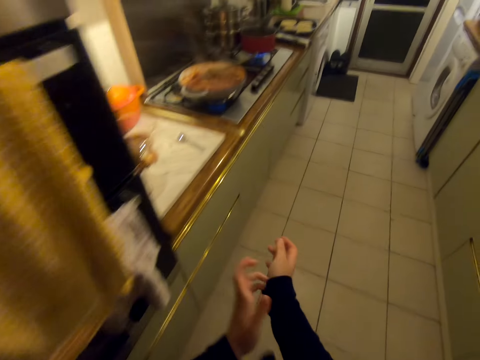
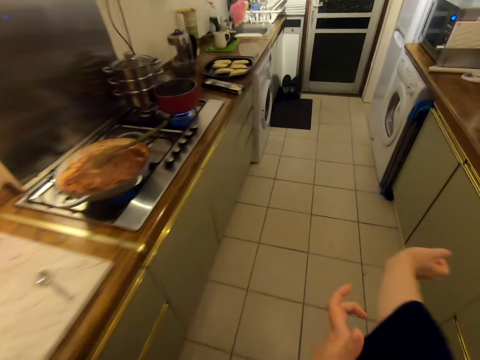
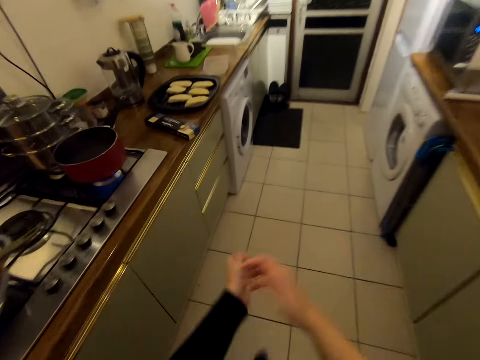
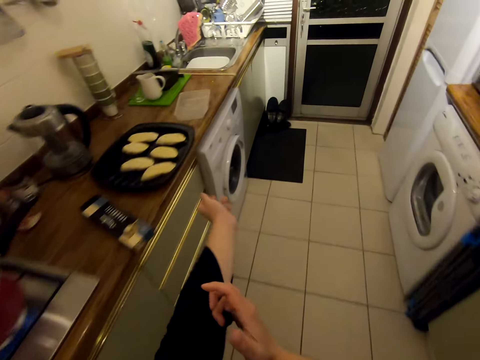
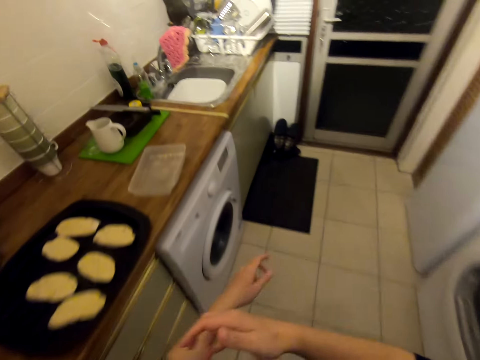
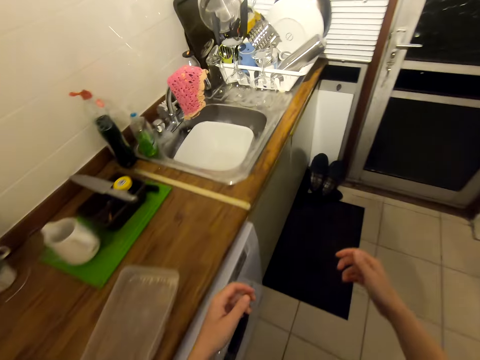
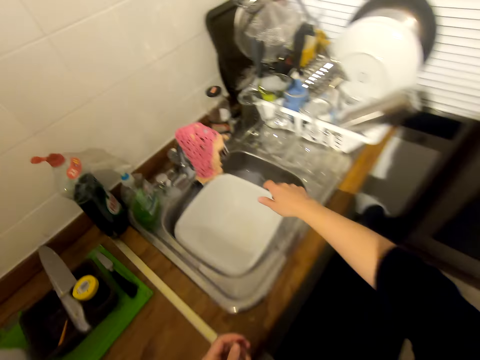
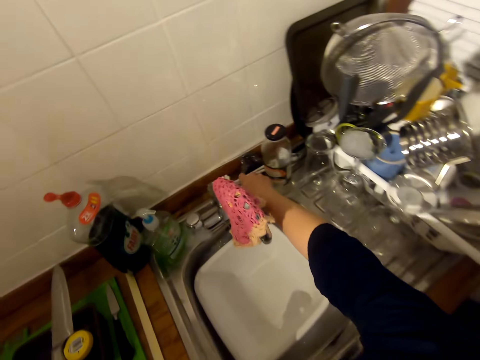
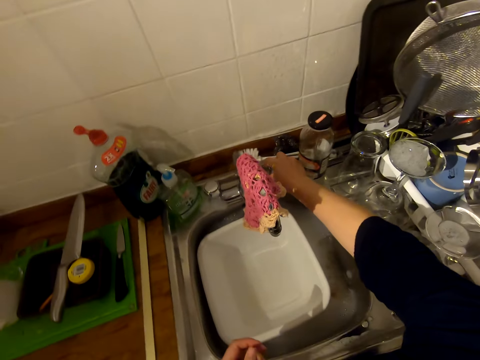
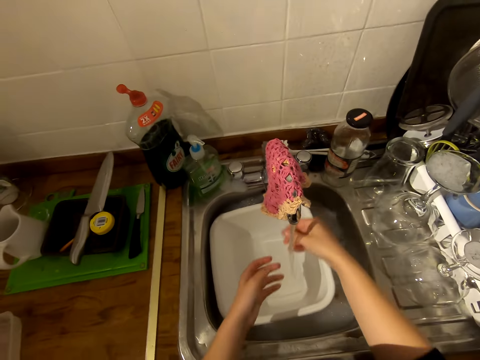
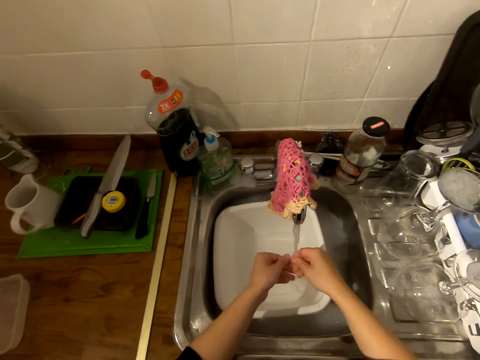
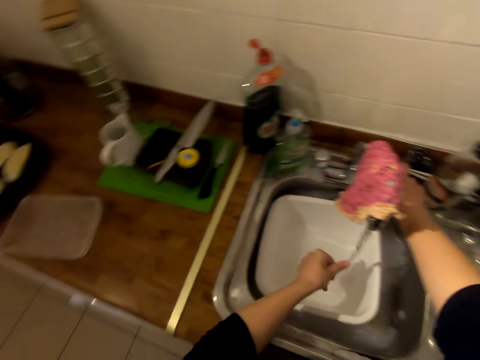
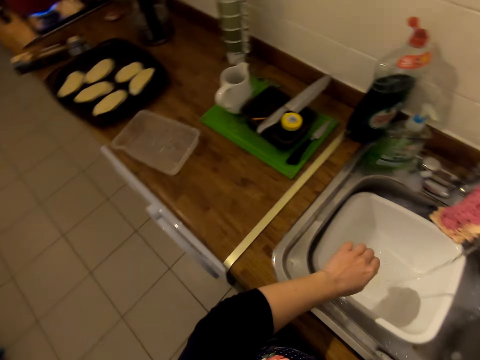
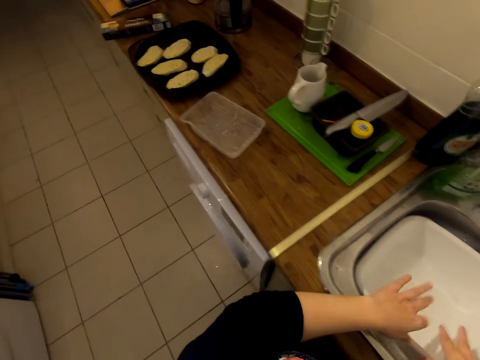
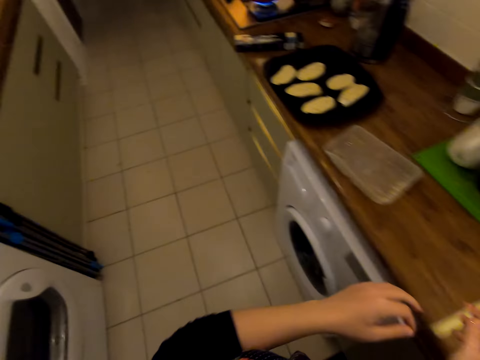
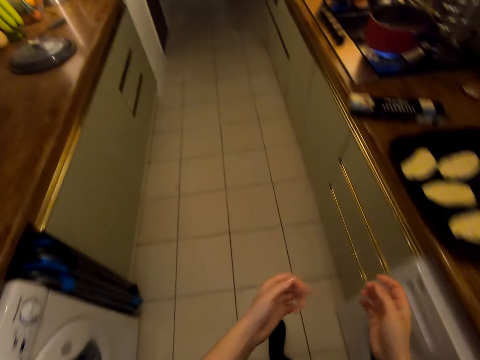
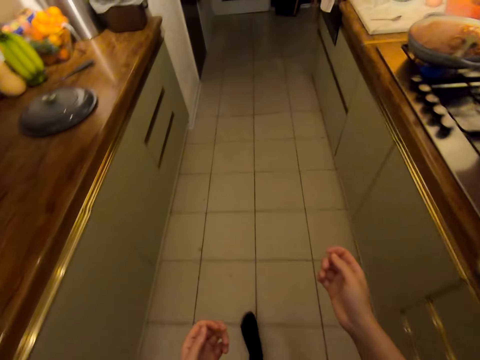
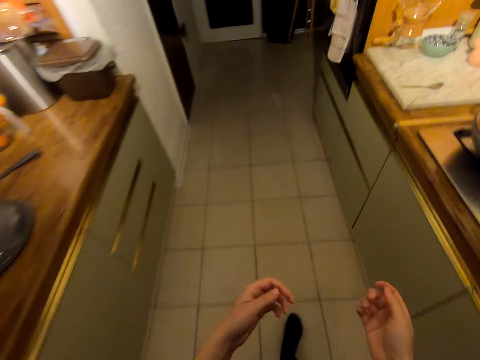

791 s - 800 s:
The camera wearer puts up her sweater. She opens a tap. She washes her hands in the sink. She closes the tap. She walks on the floor.

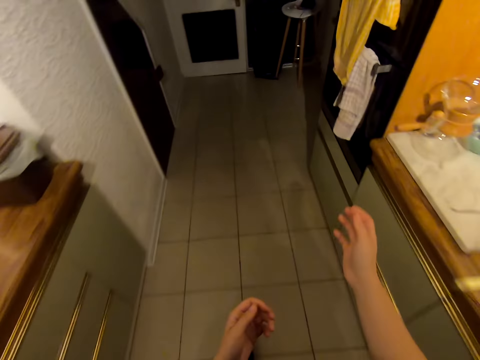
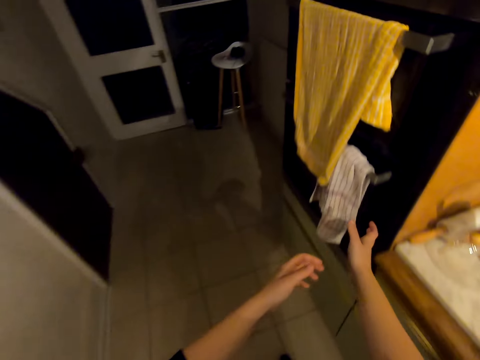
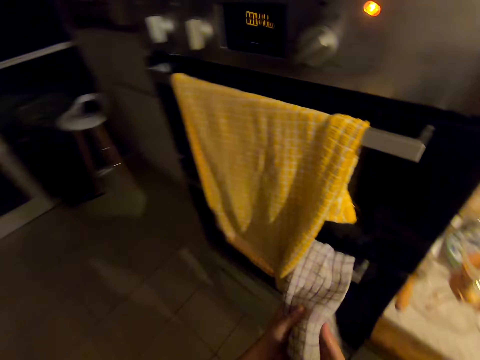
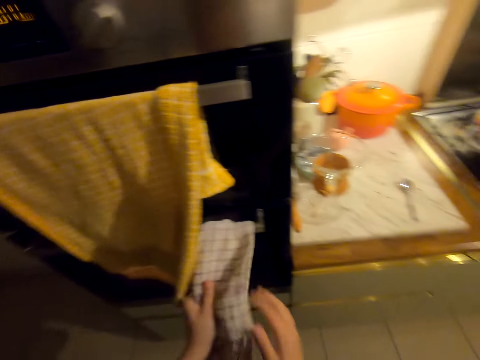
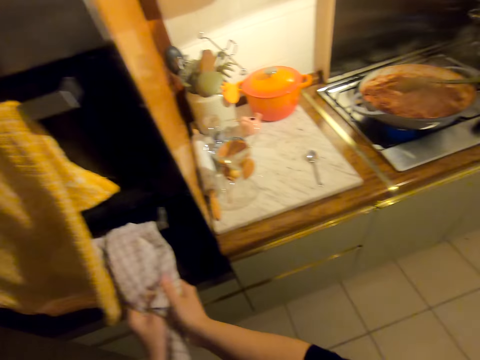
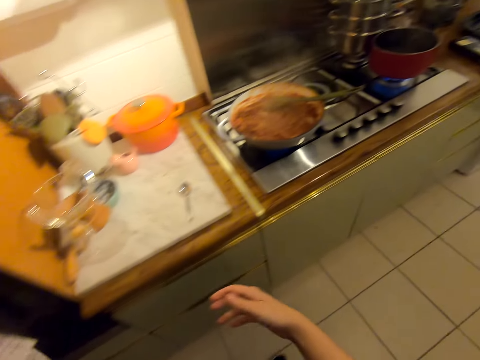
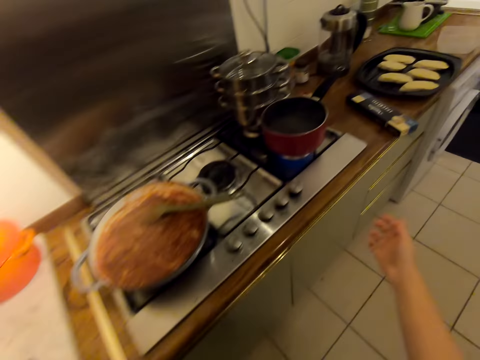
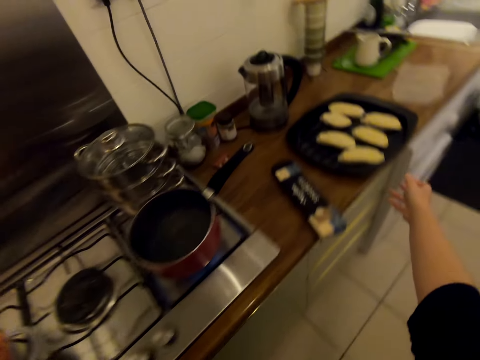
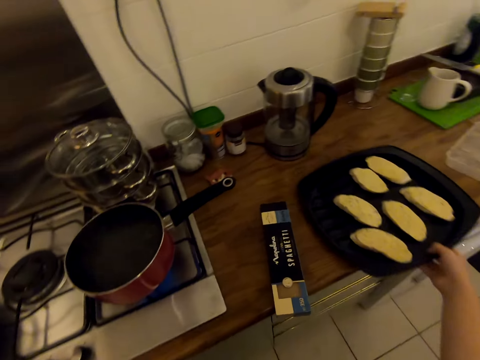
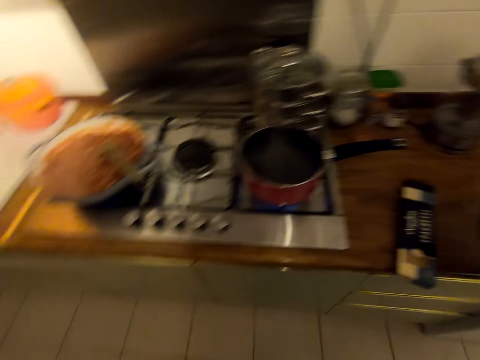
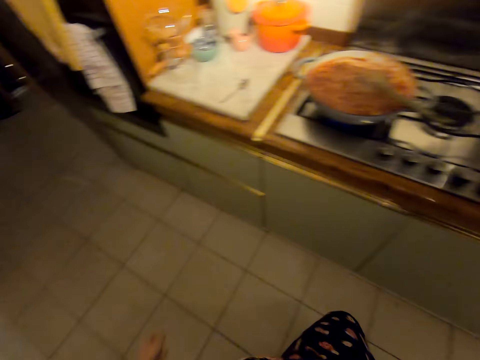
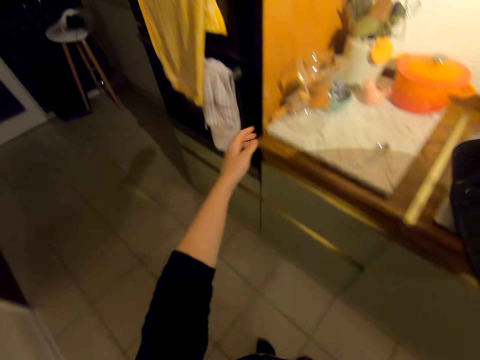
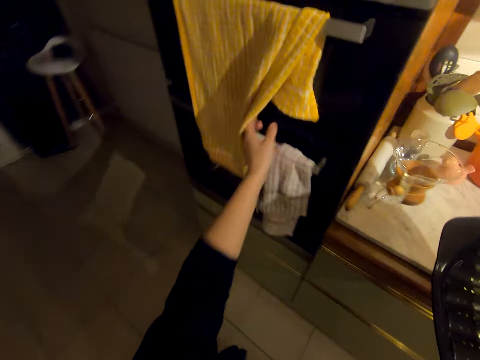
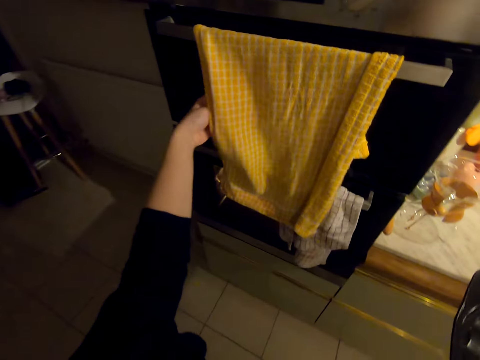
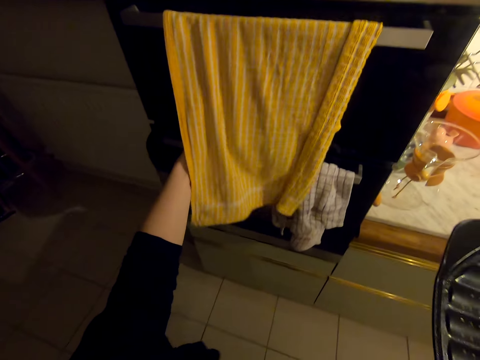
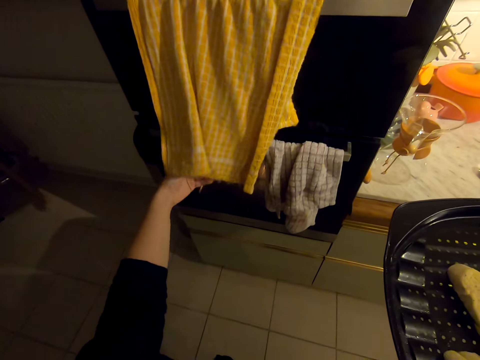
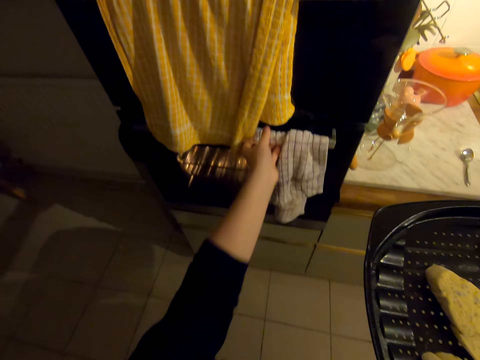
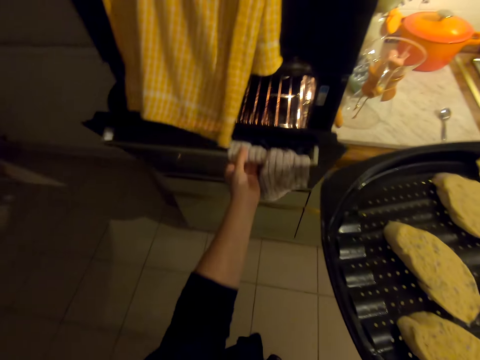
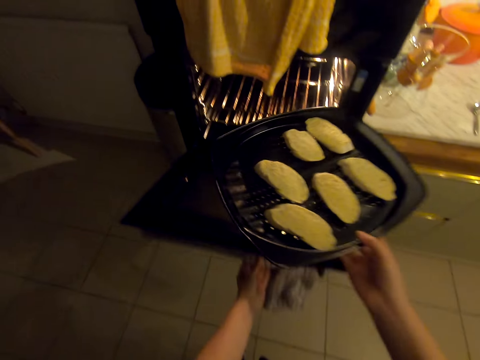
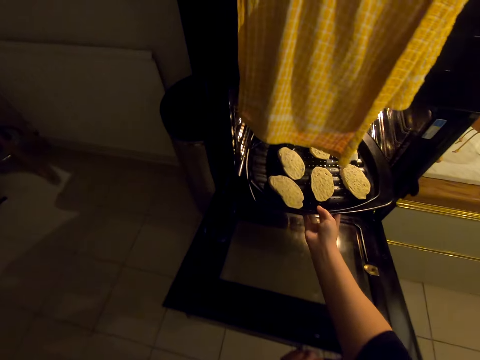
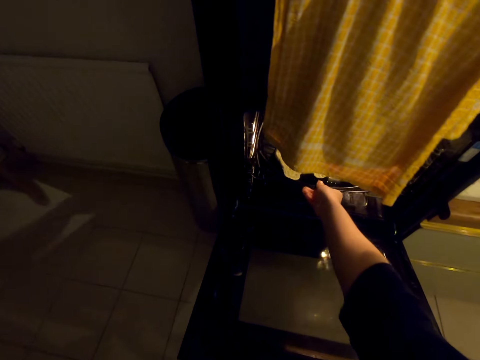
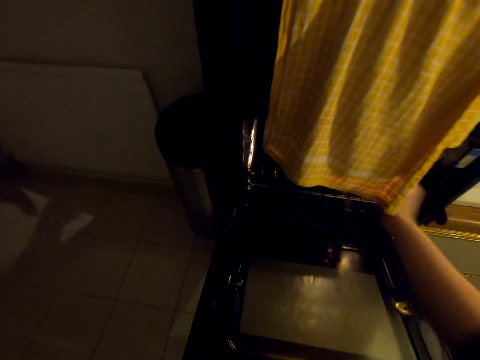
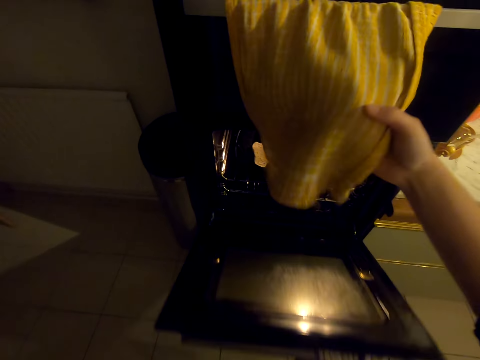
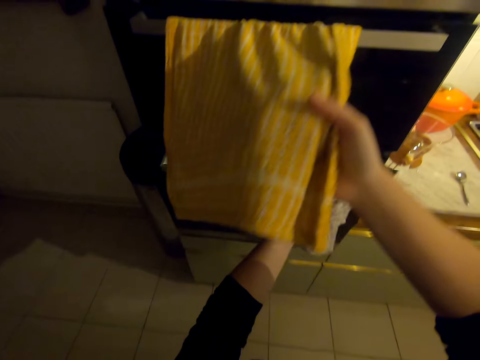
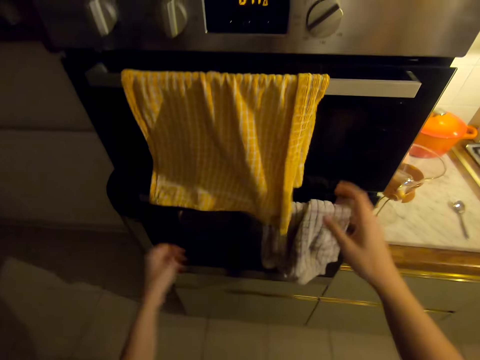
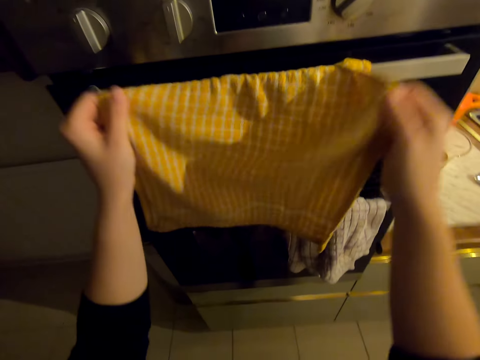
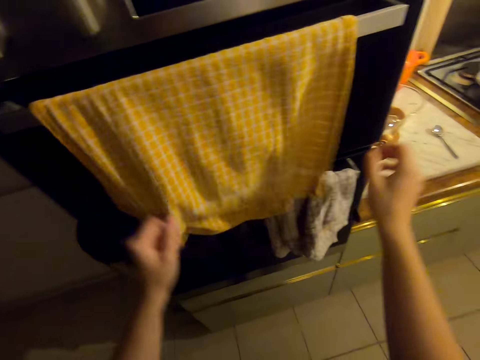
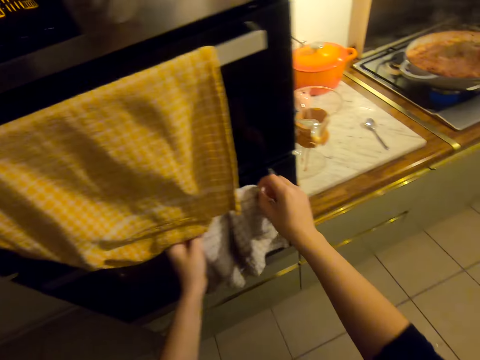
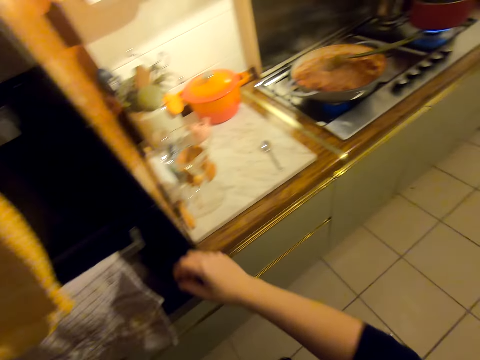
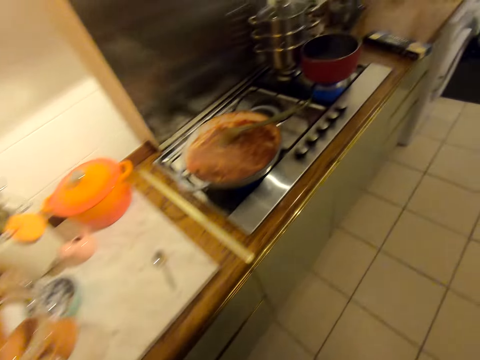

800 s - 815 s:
The camera wearer wipes her hands with a kitchen towel. She walks on the floor. She picks up the tray or plate of cakes on the countertop. She walks on the floor. She puts the tray in the oven. She opens the oven. She closes the oven with her hands. She holds the kitchen towel on the oven. She arranges towels. She walks on the floor.

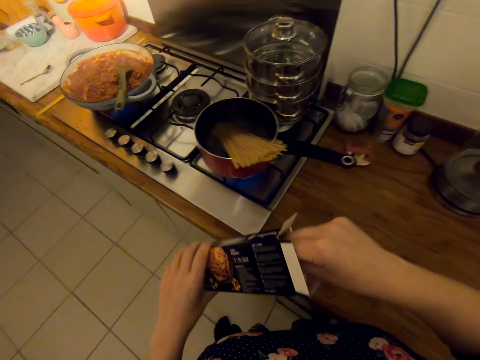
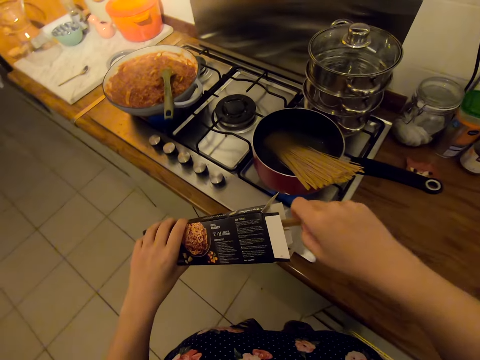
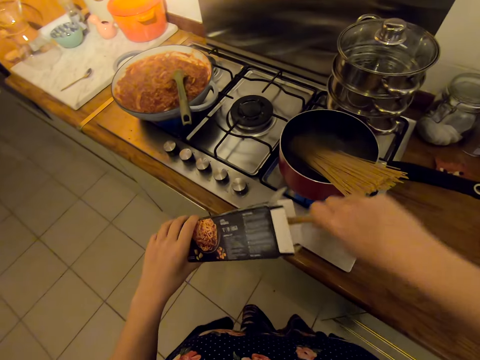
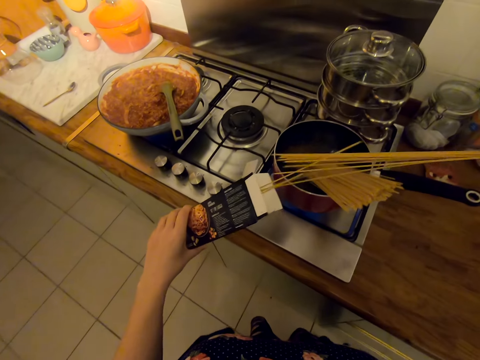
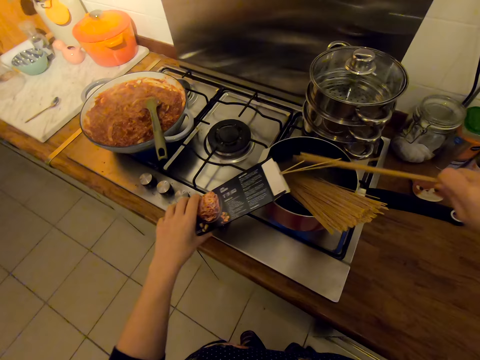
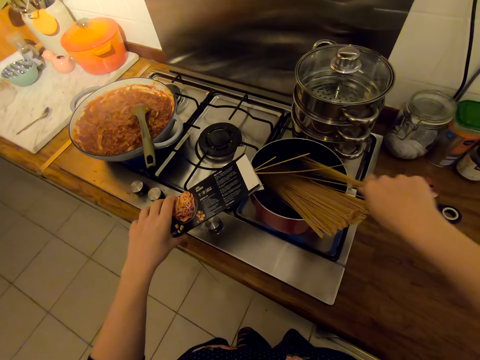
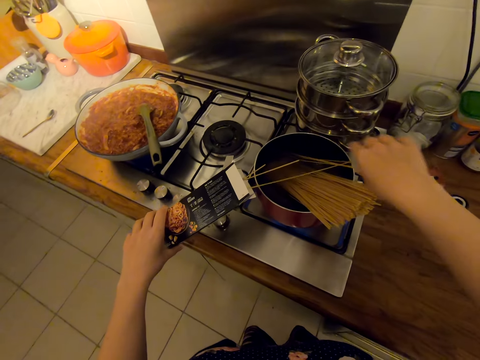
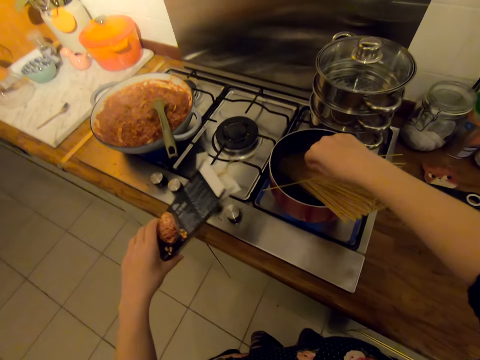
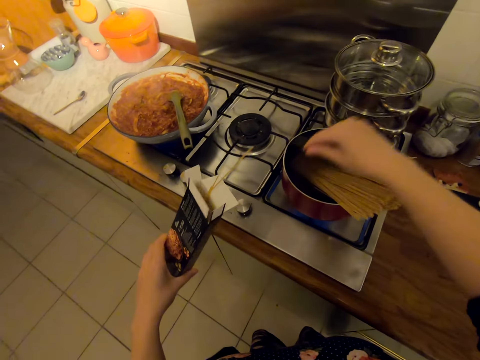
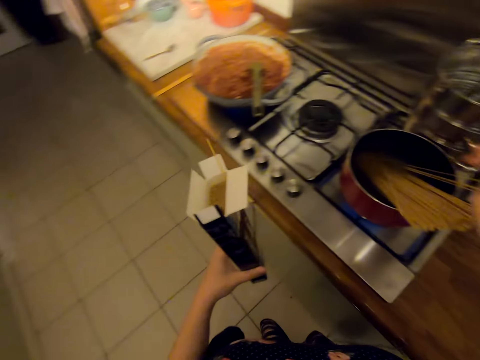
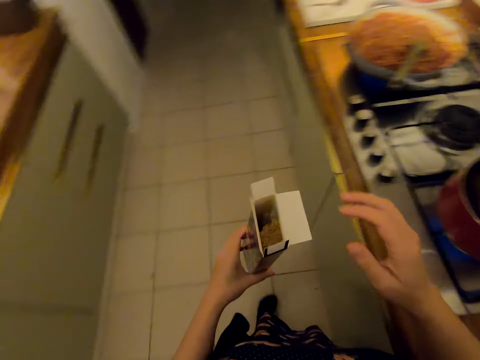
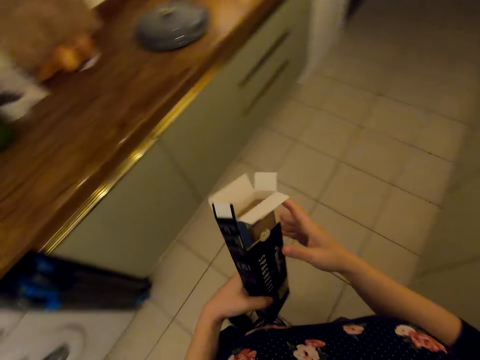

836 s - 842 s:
The camera wearer picks up pieces of spaghetti. They put the spaghetti in the cooking pot. They walk on the floor.
